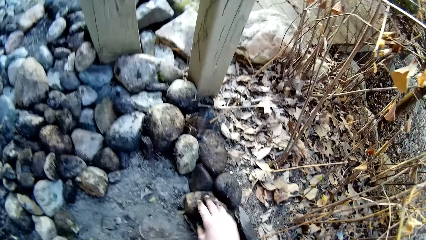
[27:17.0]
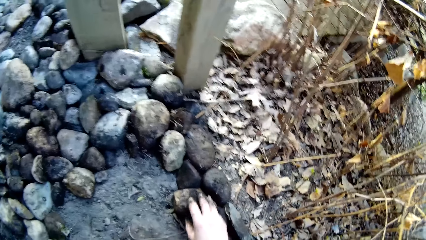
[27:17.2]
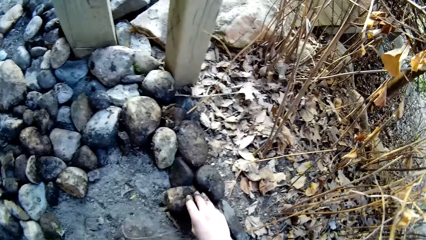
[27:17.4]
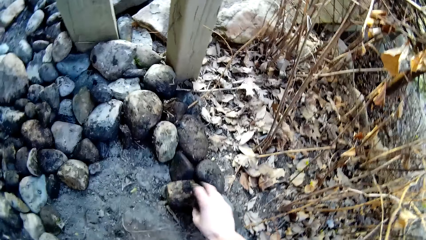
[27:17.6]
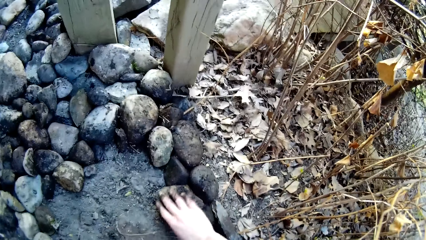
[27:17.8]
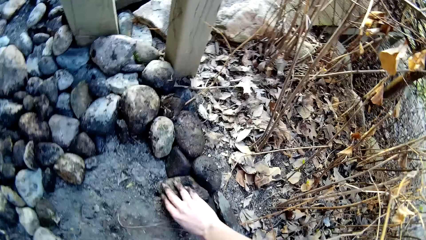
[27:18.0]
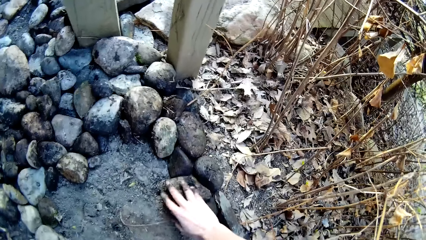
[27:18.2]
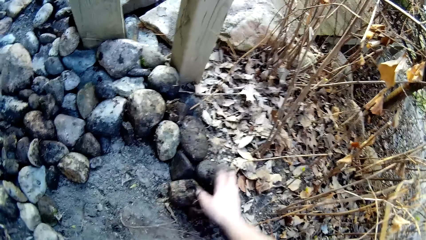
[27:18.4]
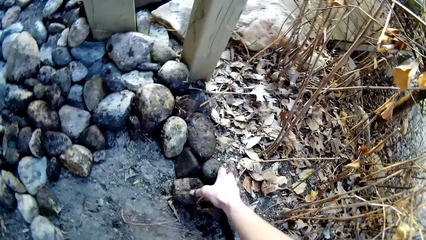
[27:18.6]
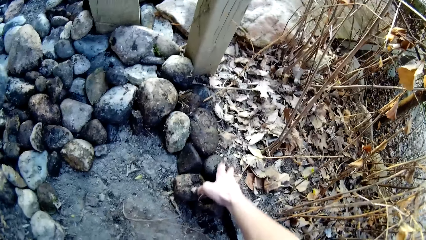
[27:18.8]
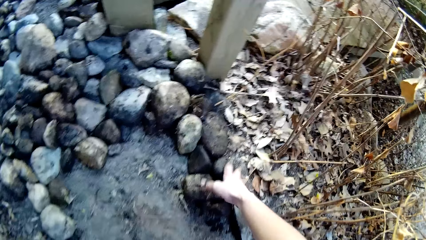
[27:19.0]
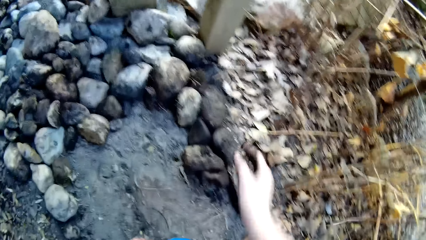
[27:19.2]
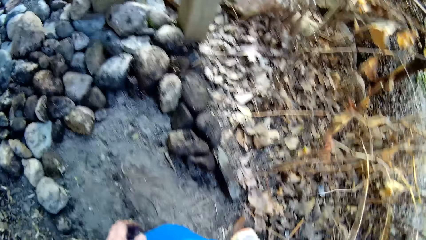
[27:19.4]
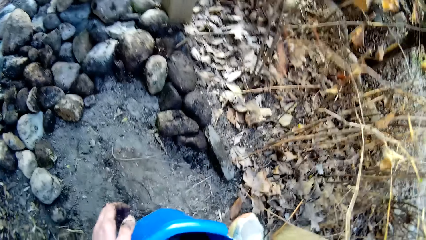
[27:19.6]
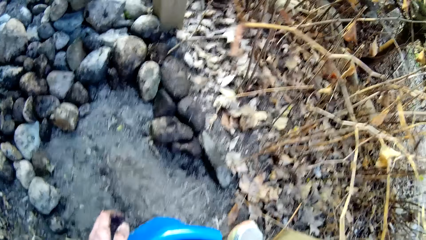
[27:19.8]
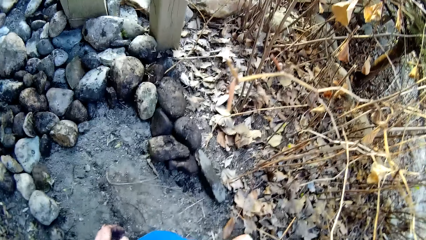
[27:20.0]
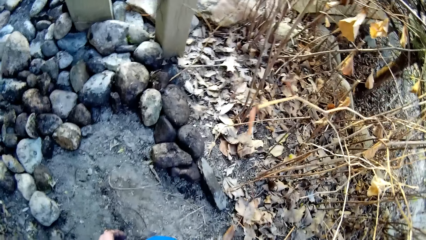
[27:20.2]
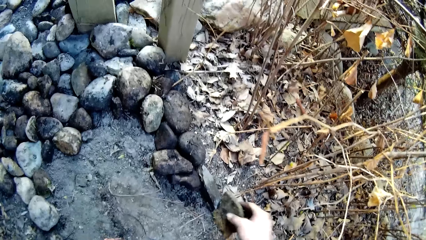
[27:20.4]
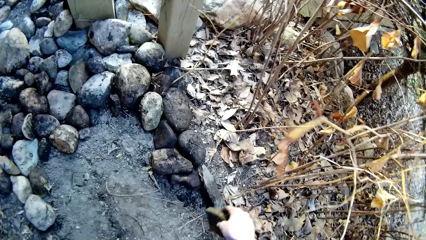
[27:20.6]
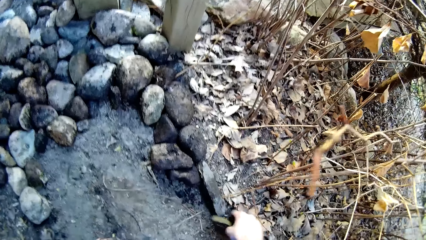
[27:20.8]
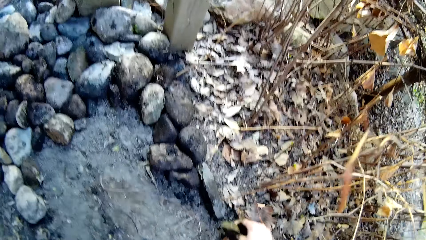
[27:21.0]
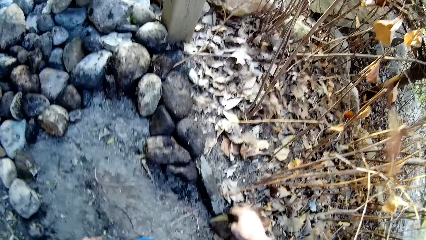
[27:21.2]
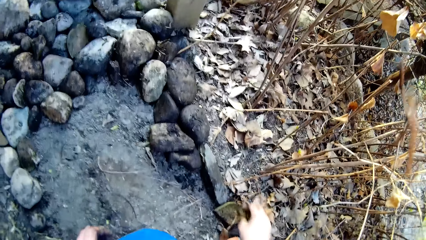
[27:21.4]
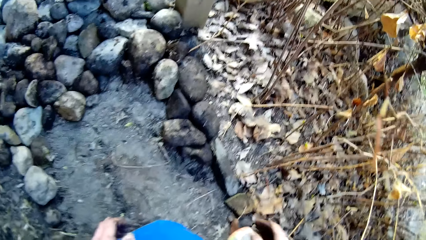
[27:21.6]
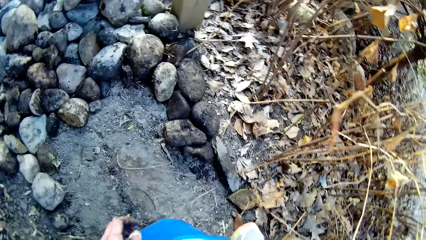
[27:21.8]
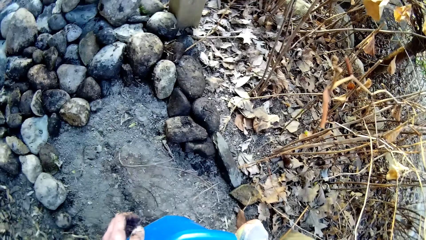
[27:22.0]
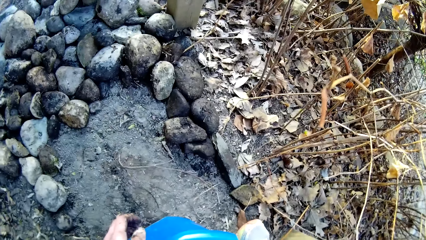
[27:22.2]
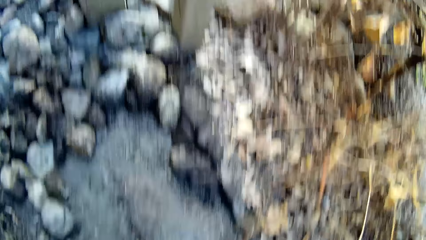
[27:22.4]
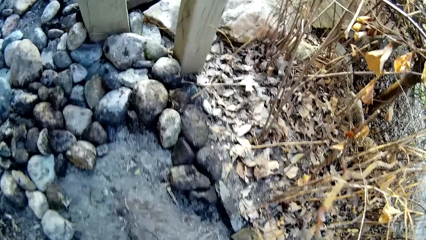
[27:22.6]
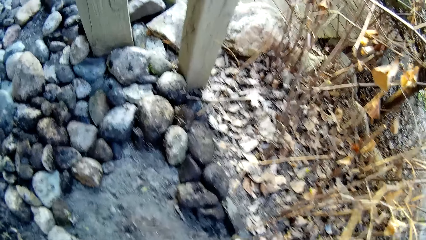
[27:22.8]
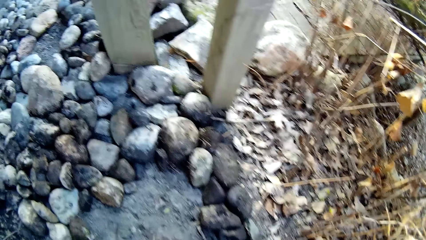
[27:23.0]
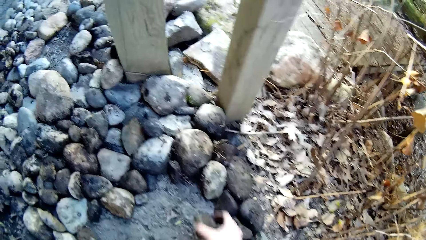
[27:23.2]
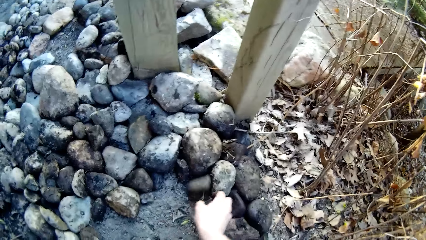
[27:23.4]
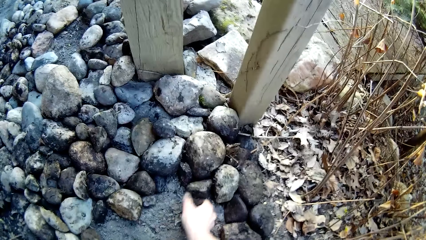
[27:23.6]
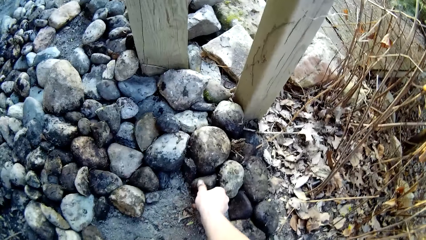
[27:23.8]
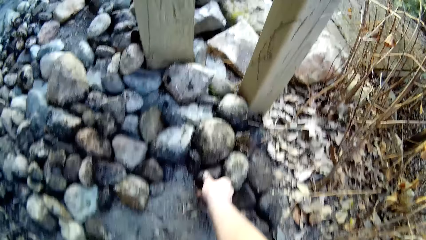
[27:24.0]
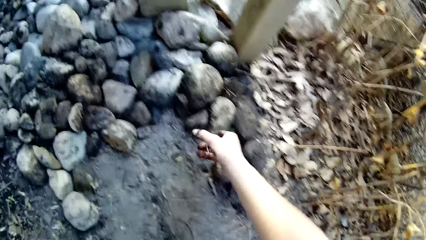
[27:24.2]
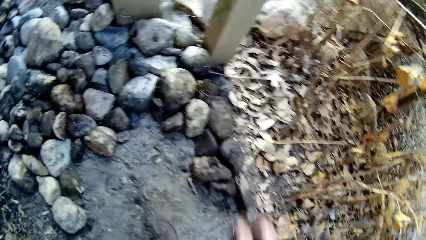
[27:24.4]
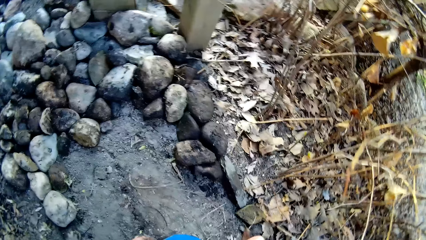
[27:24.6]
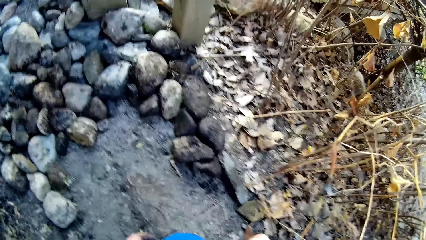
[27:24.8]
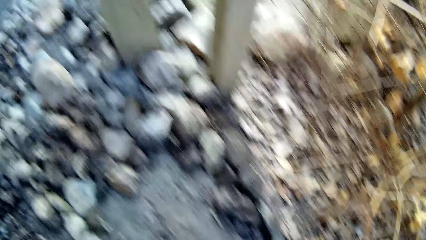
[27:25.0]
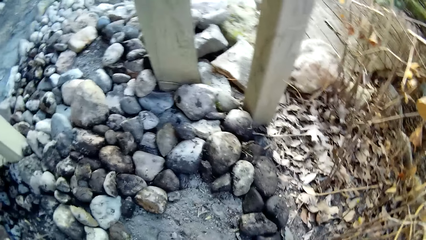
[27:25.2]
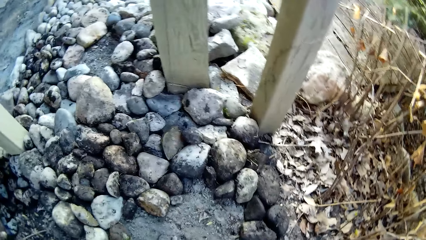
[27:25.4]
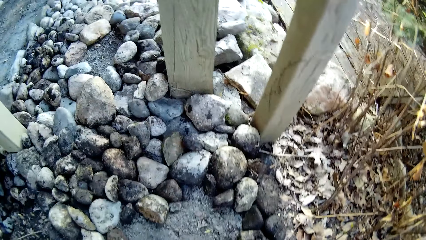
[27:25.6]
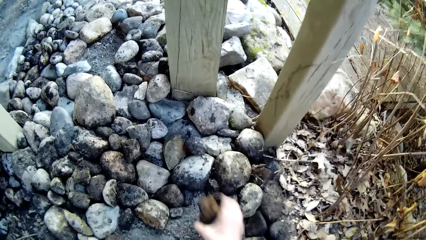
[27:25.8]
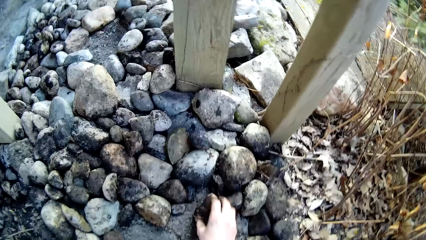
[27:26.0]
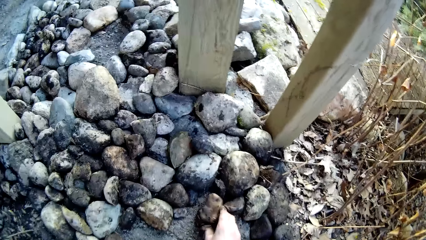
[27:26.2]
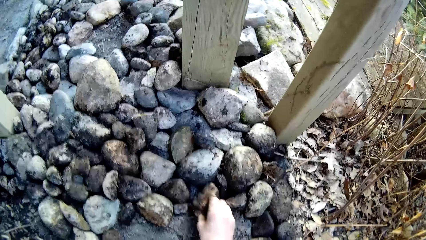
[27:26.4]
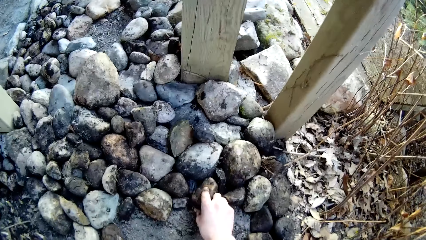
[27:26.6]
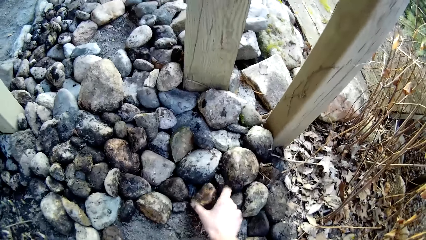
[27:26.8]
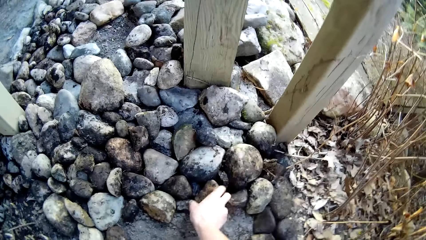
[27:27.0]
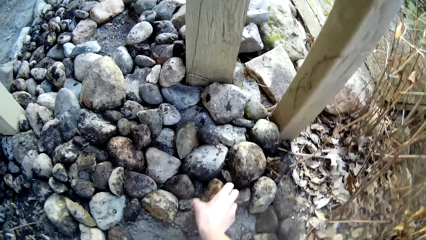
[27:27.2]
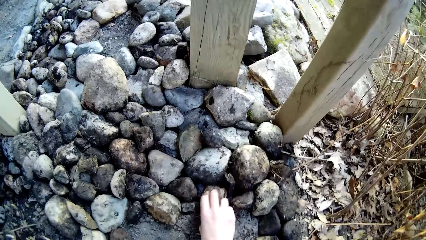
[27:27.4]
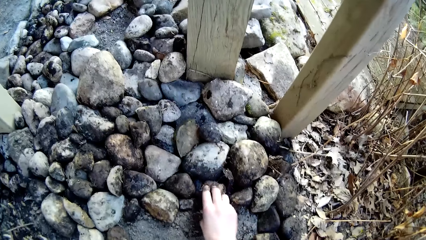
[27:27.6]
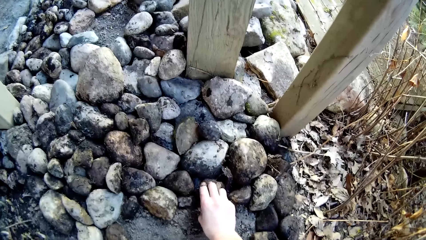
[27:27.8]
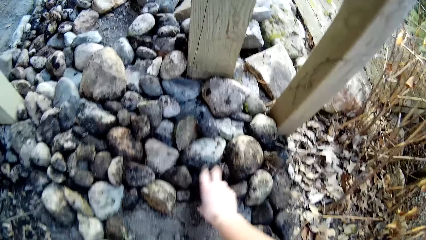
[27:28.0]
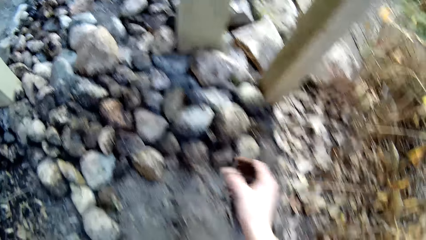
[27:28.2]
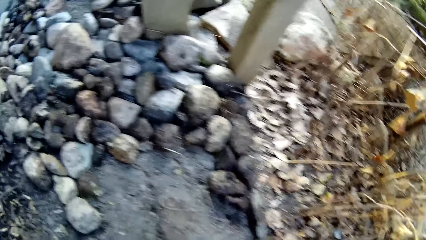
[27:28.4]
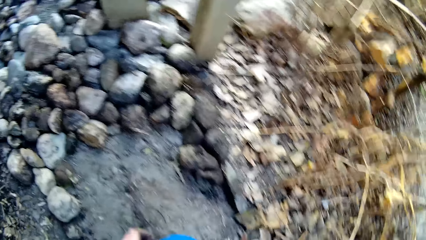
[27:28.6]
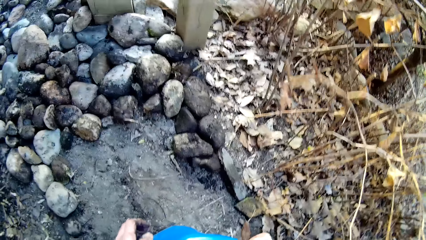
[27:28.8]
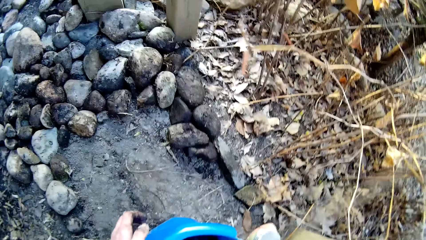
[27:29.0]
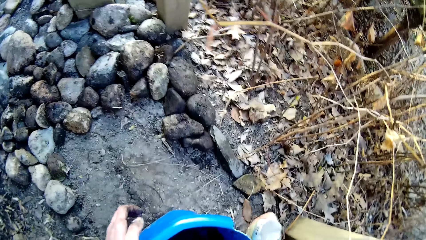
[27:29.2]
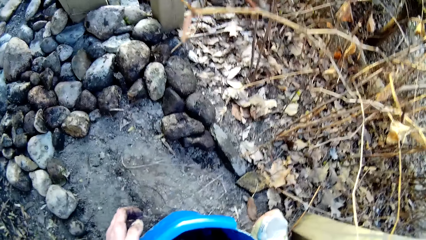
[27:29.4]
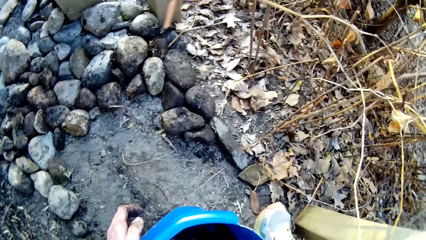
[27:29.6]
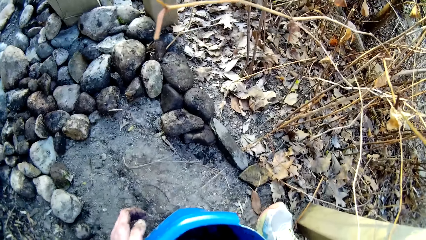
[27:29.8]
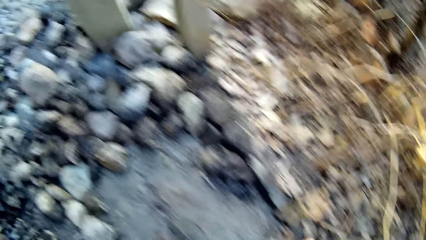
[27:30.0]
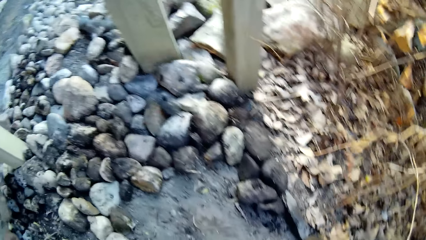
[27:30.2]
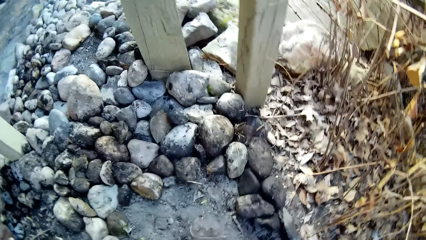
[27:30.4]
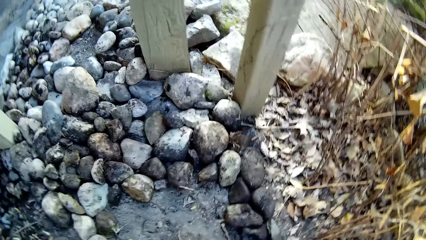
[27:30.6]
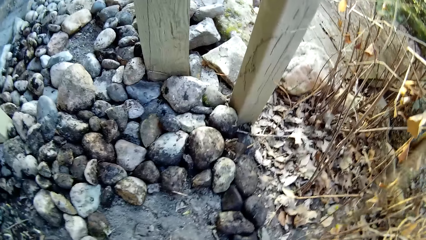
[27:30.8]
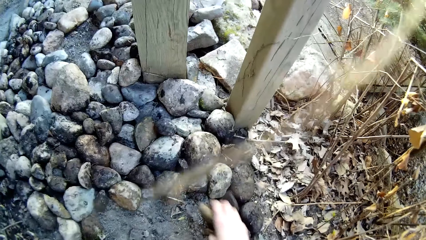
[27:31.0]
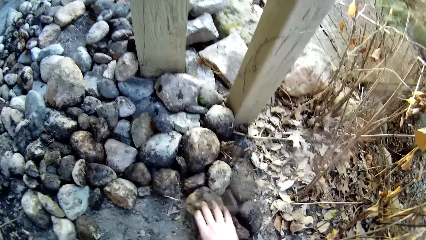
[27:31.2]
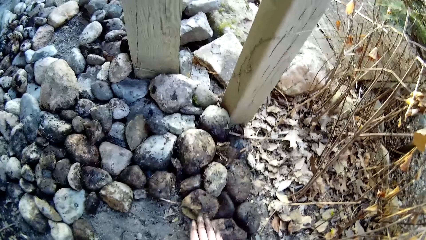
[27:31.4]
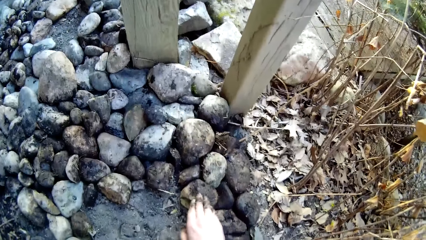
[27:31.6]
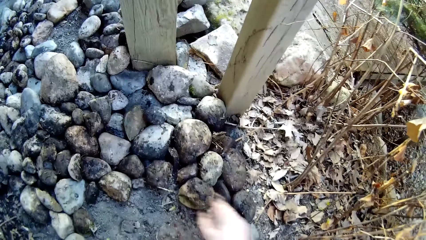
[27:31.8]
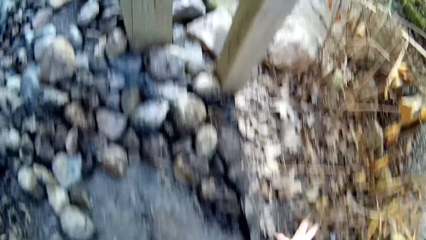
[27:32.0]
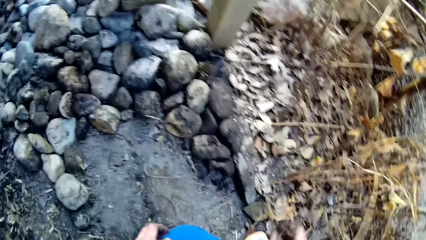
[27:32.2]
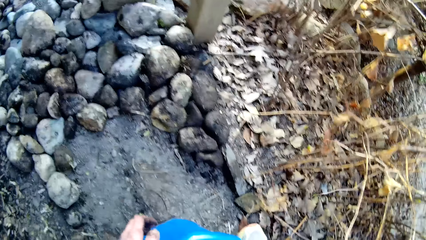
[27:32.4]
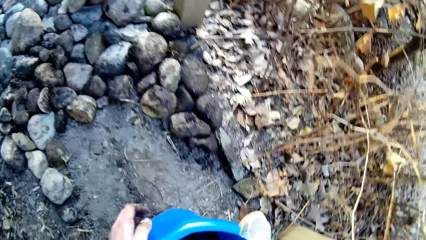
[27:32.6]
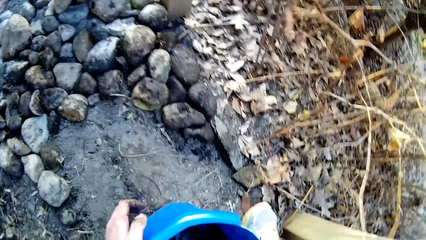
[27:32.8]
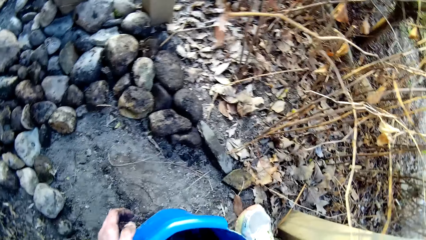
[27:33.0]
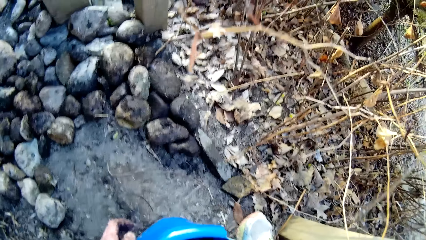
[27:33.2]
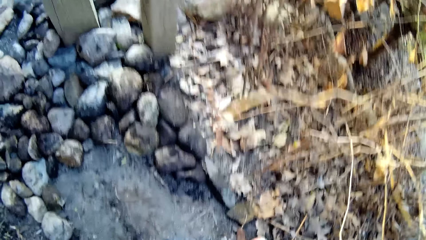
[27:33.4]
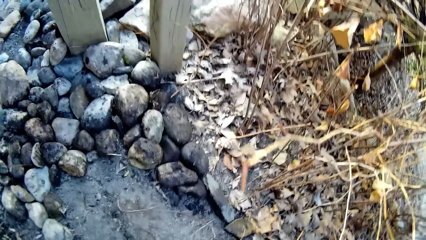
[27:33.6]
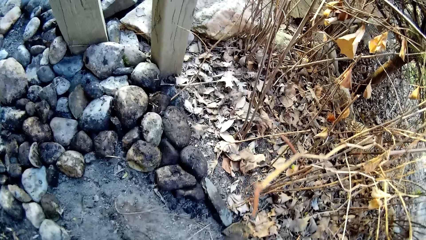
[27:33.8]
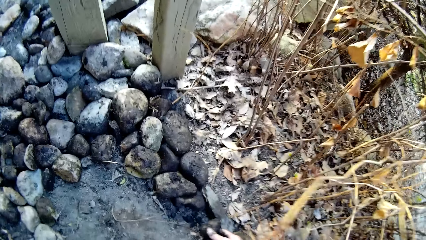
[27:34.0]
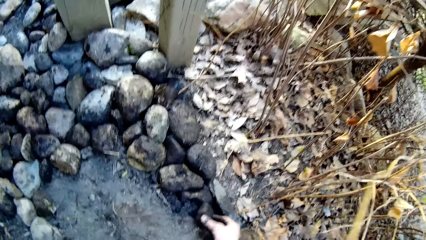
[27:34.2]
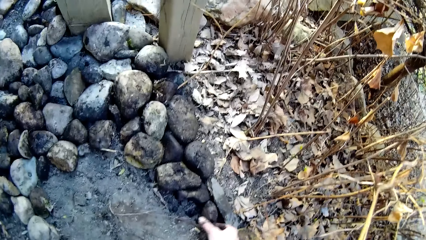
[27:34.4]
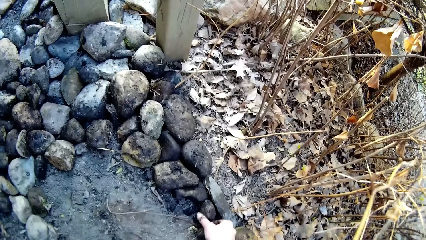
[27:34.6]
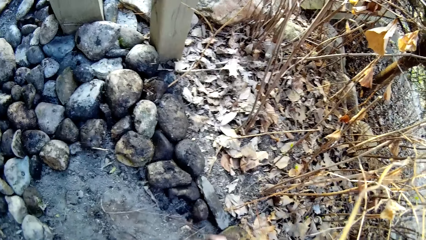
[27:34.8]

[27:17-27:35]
The camera wearer drops a stone on the ground with his right hand. He adjusts the stone on the ground with his right hand. He picks a stone from the bucket with his right hand. He drops the stone on the ground with his right hand. He picks a stone from the bucket with his right hand. He drops the stone on the ground with his right hand. He picks a stone from the bucket with his right hand. He drops the stone on the ground with his right hand. He adjusts the stone on the ground with his right hand. He picks a stone from the bucket with his right hand. He drops the stone on the ground with his right hand. He picks a stone from the bucket with his right hand. He drops the stone on the ground with his right hand.
